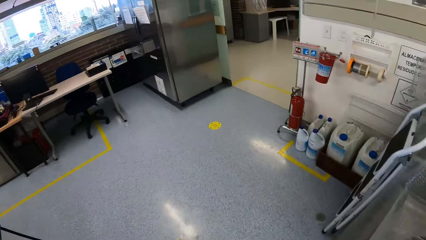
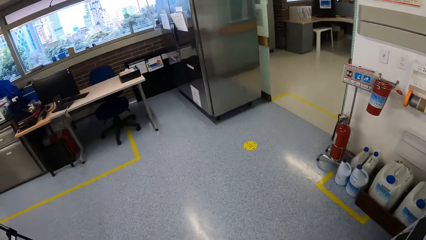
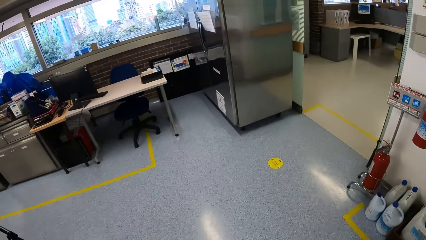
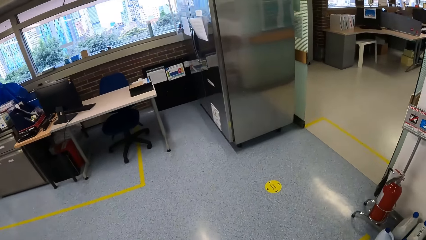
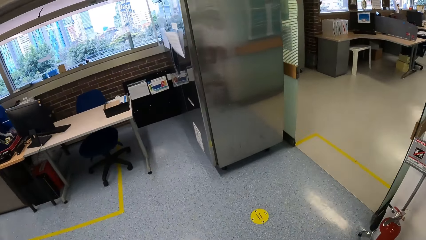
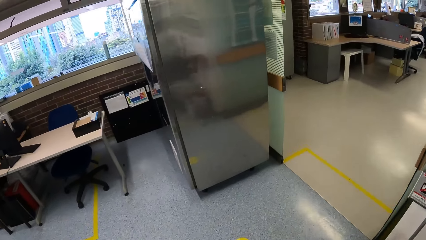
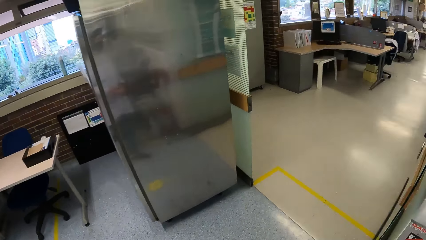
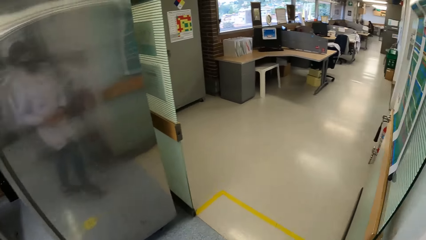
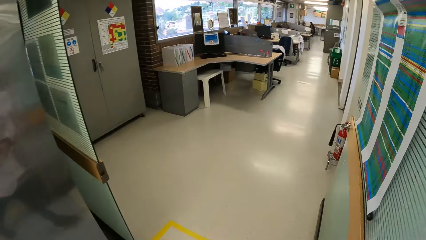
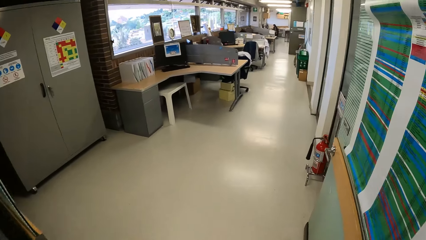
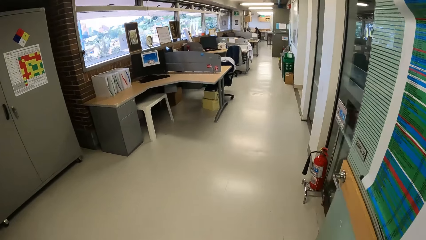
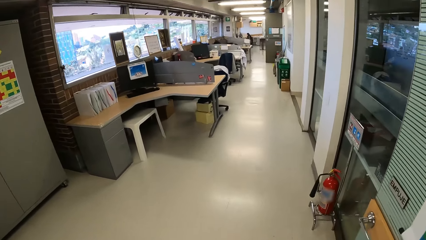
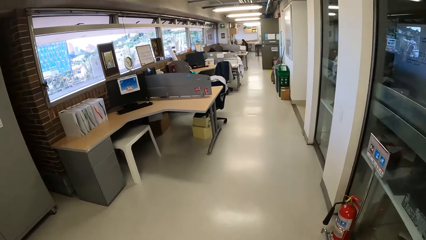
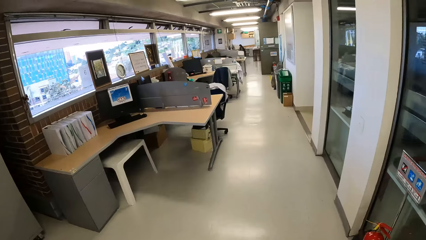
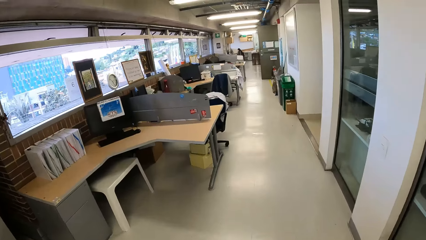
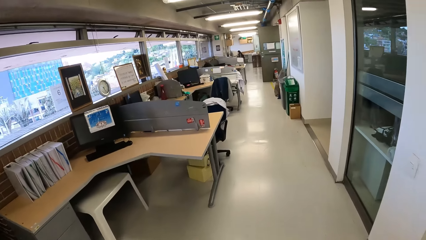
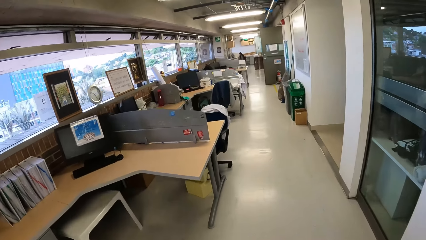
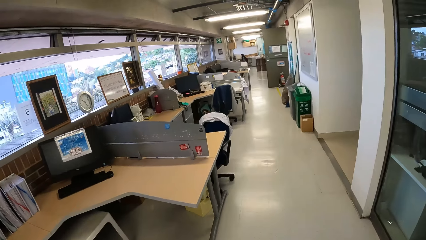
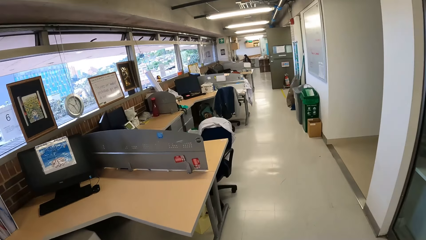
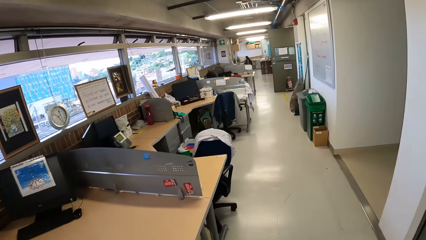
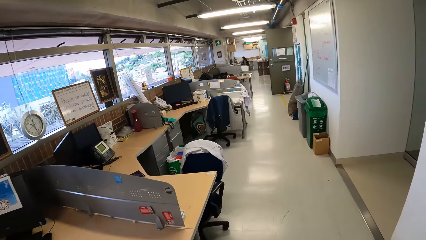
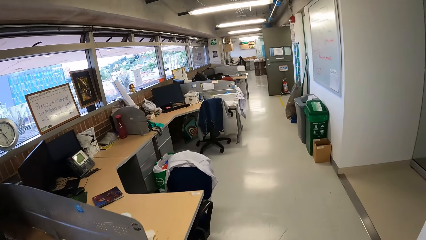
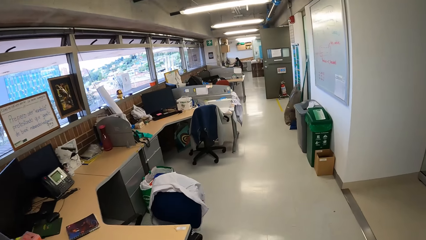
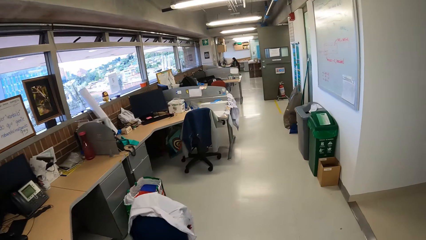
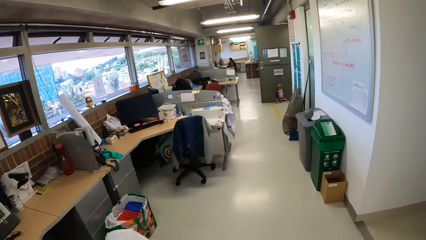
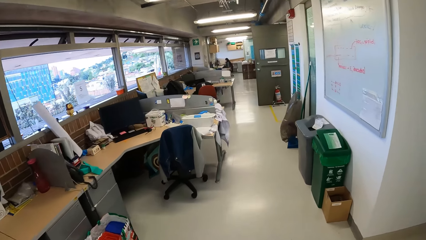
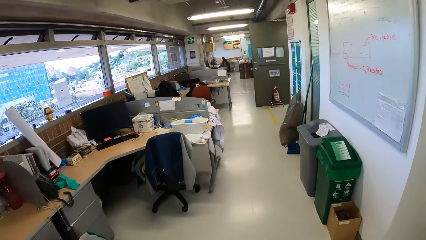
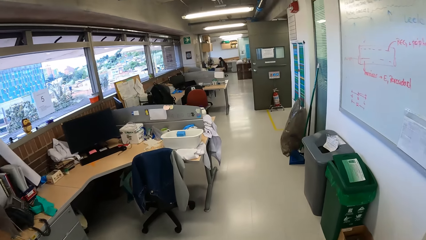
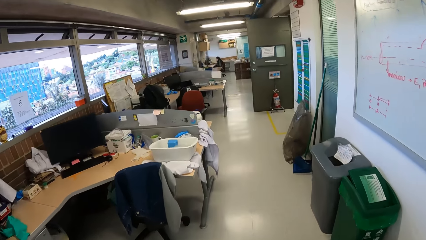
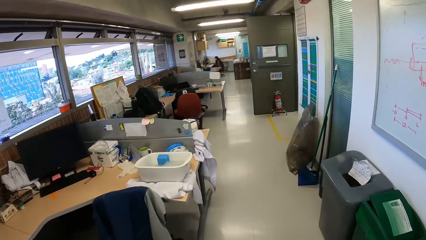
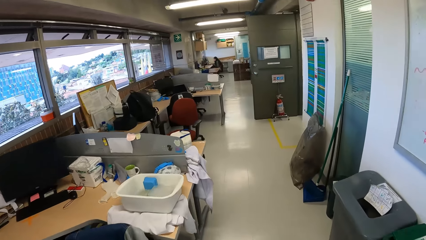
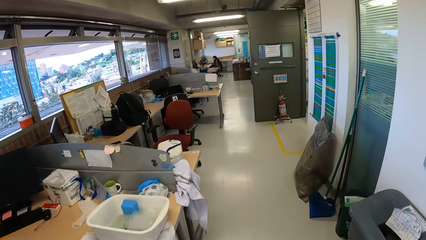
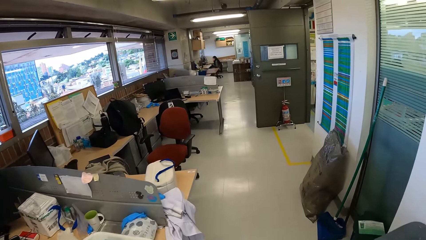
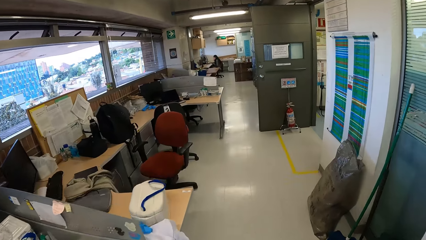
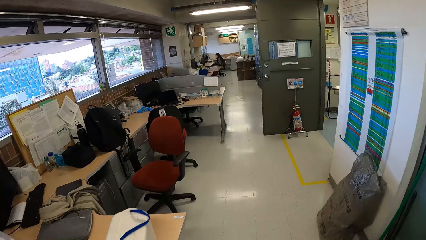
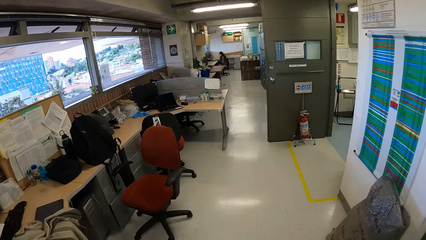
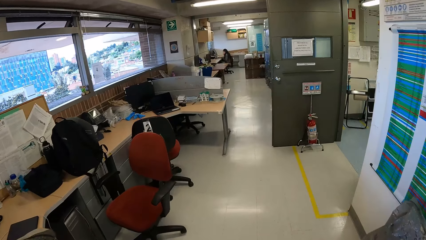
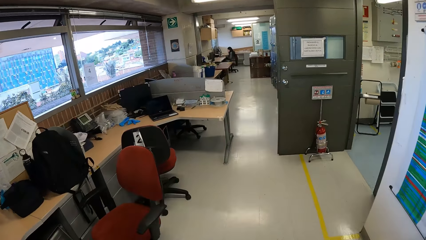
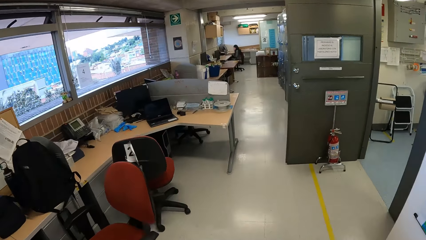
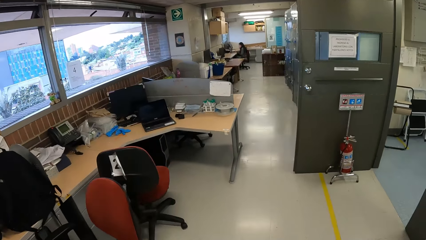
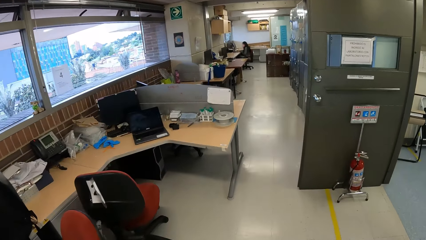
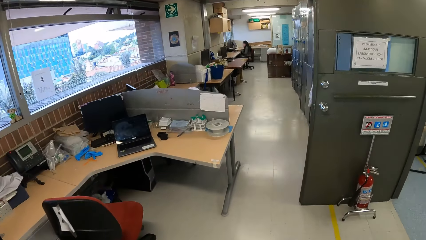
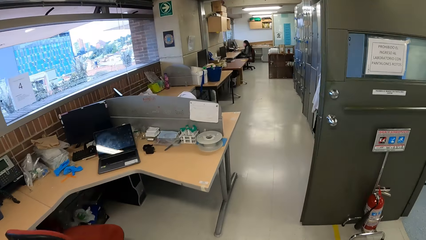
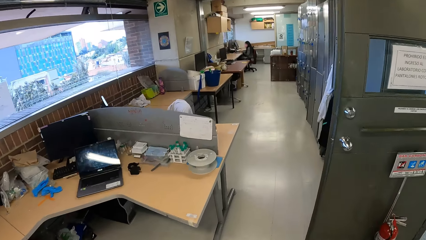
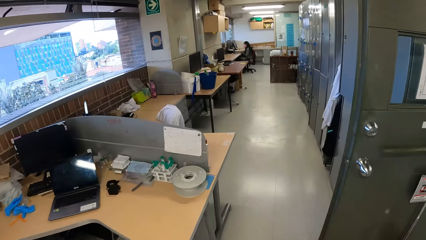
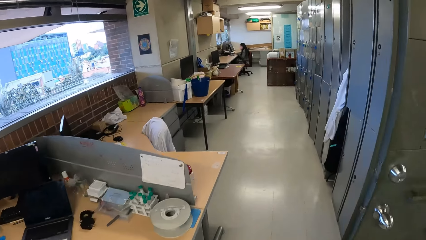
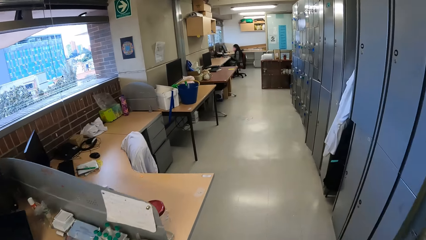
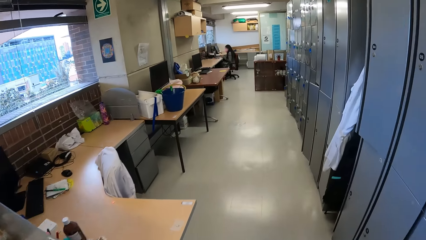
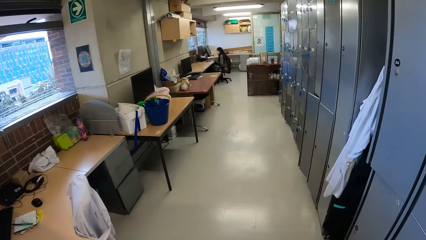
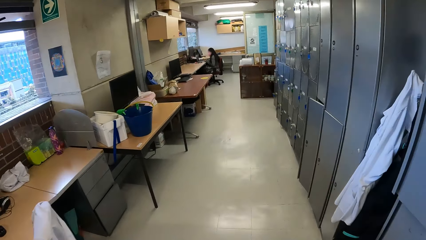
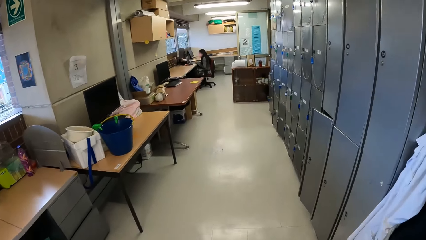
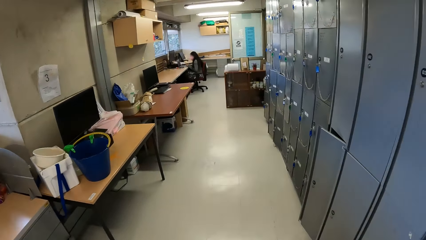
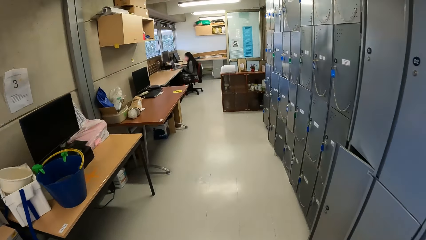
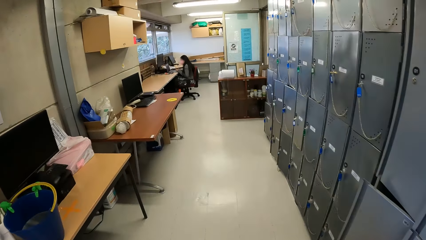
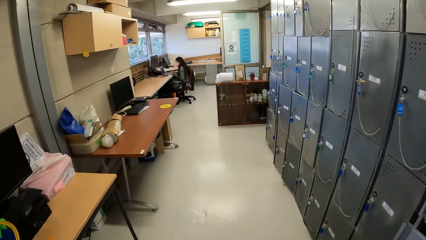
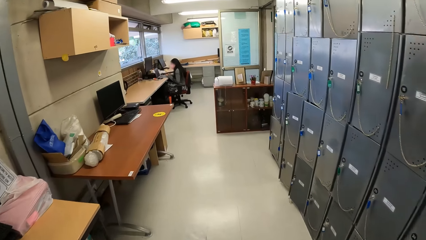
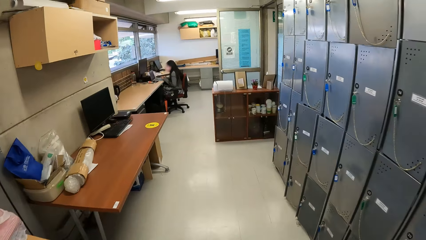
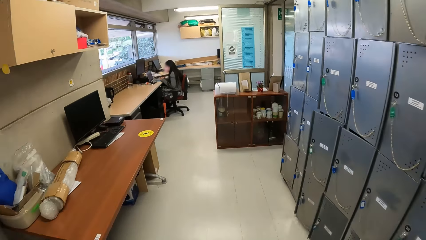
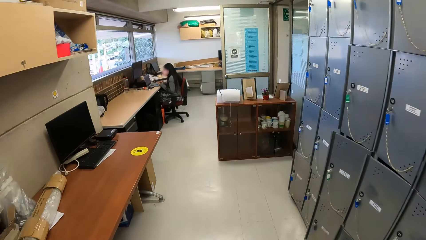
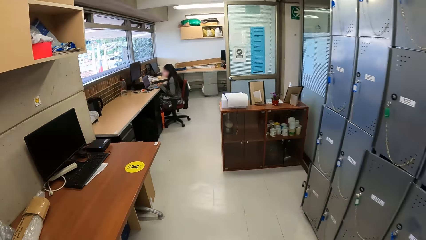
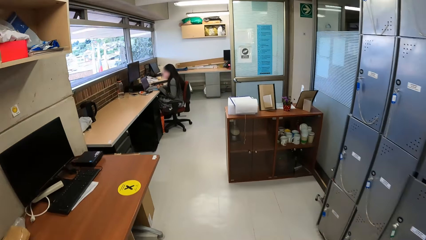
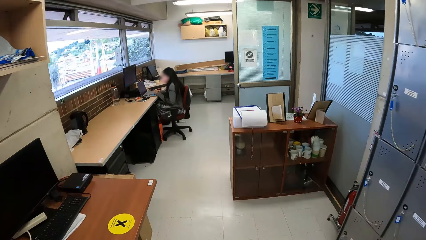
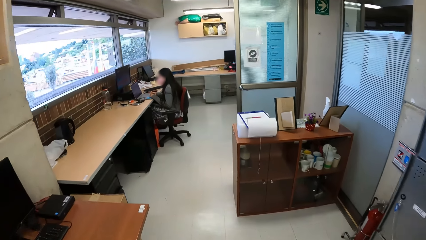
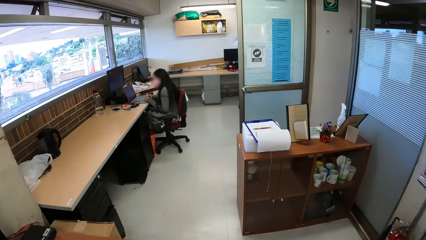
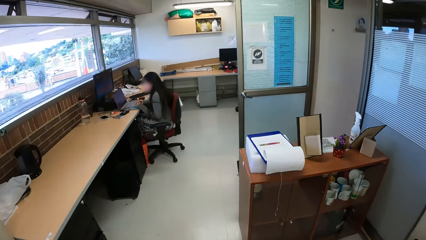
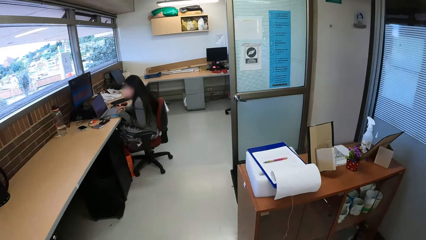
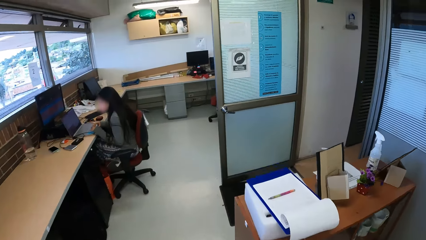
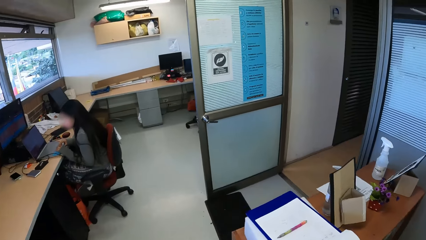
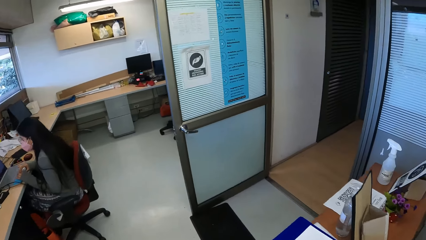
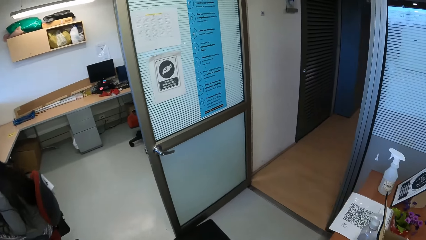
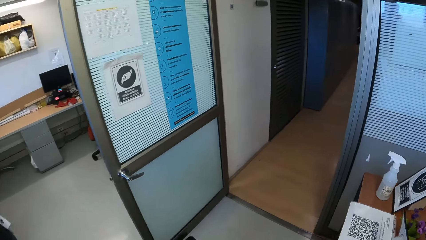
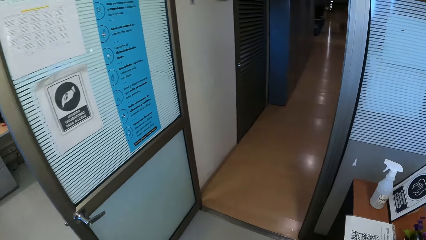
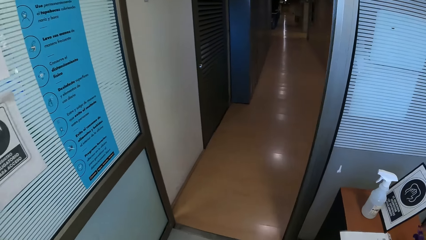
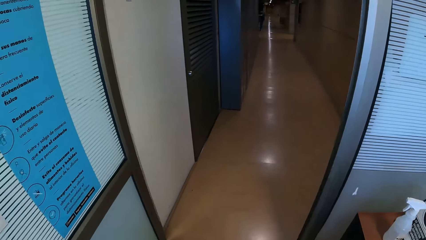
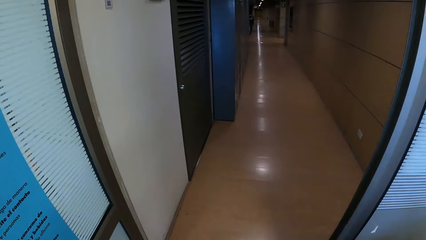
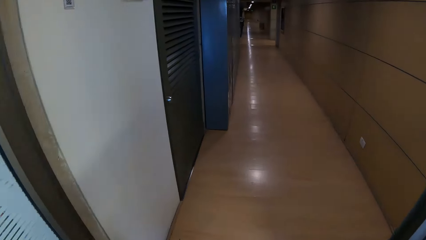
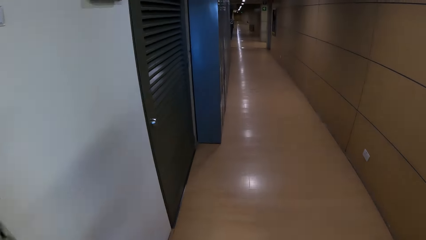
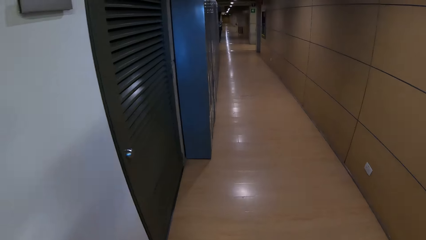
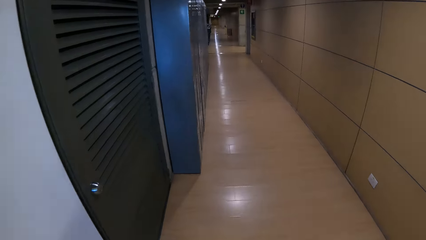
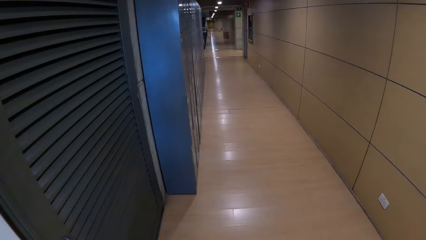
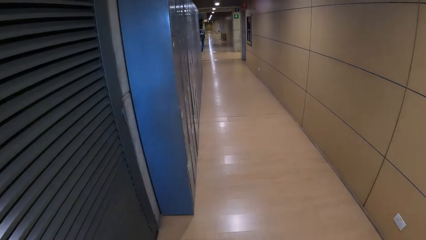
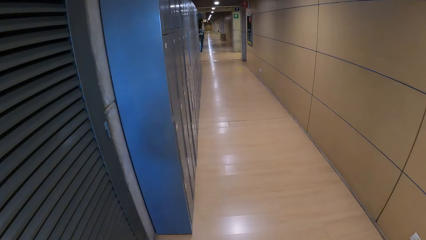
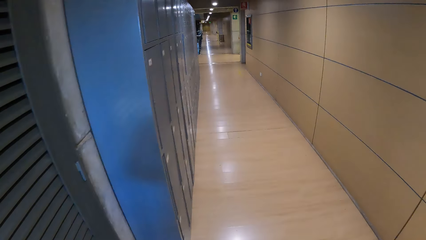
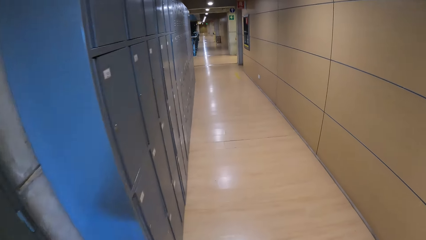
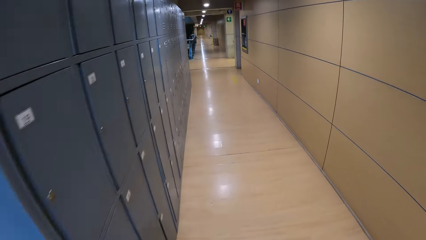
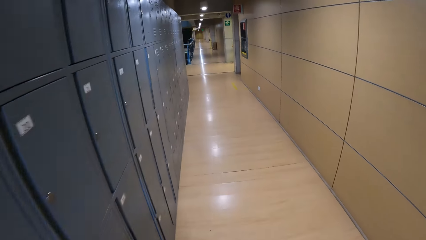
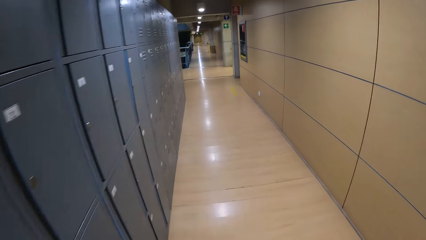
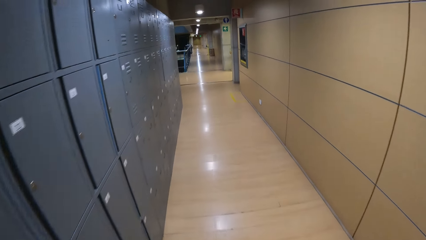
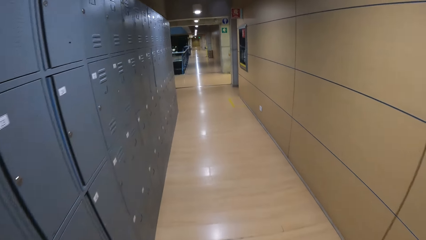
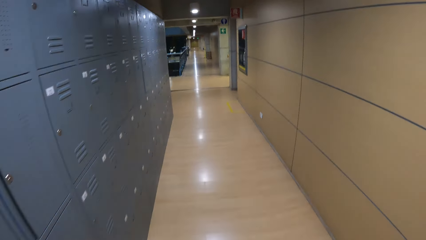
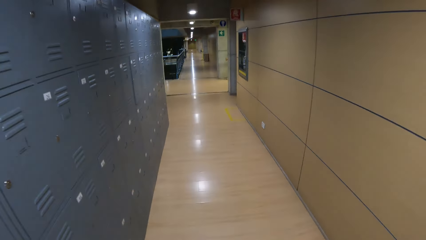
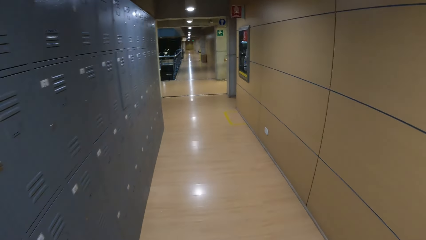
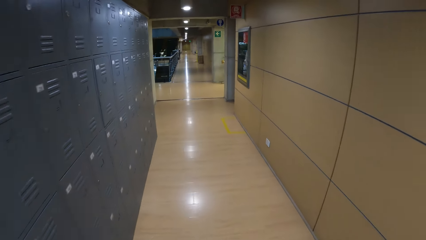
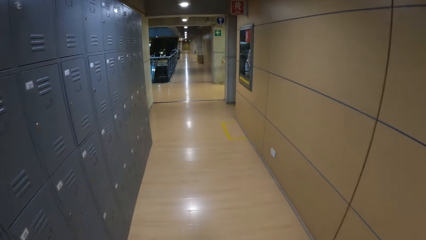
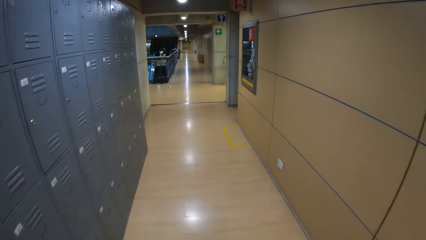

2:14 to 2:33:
The camera wearer walks out of the laboratory. They walk on the walkway. They walk on a corridor.
